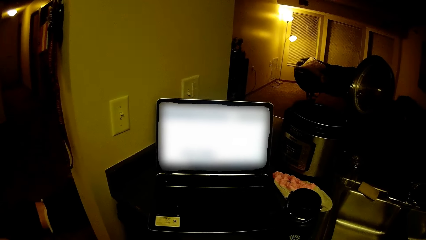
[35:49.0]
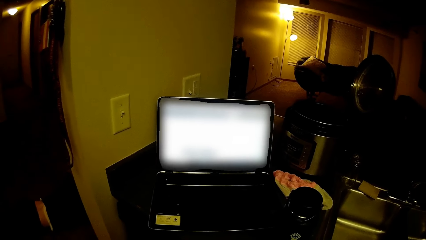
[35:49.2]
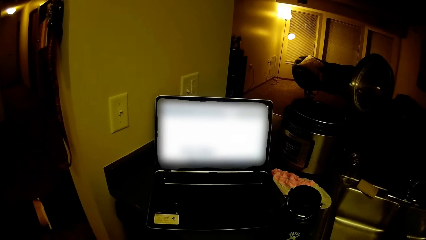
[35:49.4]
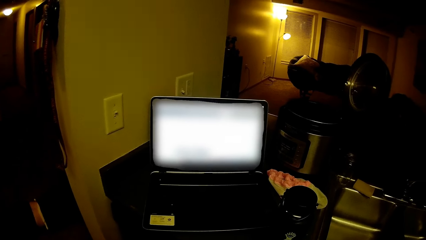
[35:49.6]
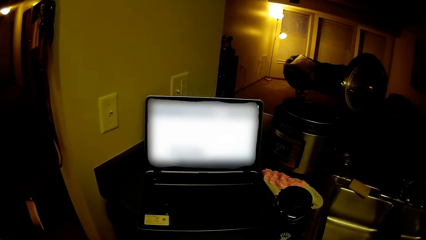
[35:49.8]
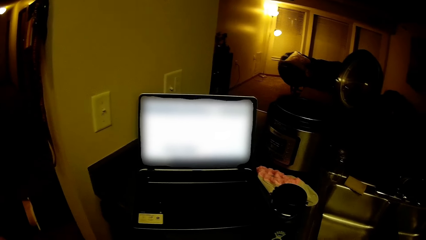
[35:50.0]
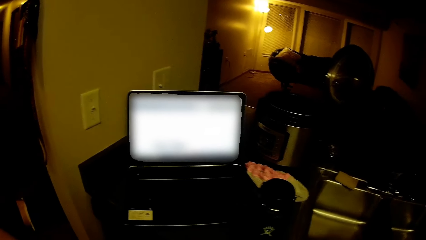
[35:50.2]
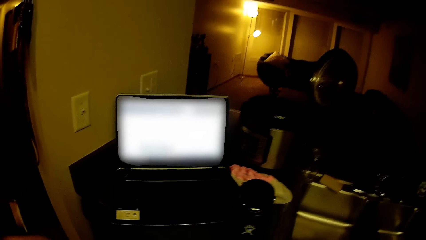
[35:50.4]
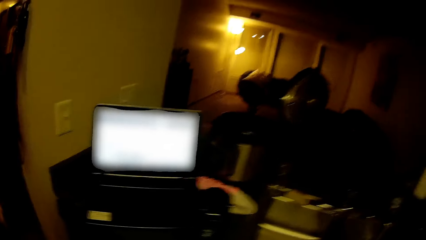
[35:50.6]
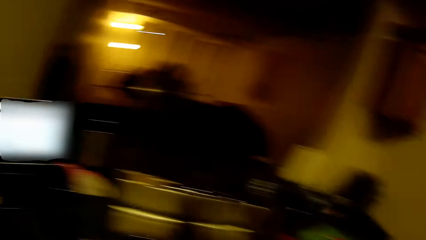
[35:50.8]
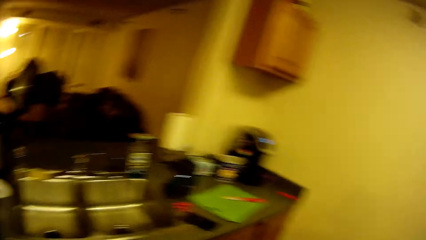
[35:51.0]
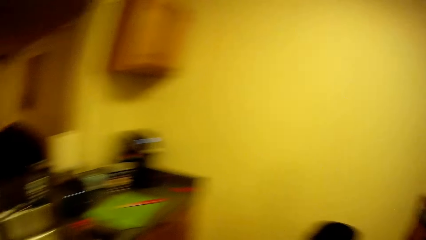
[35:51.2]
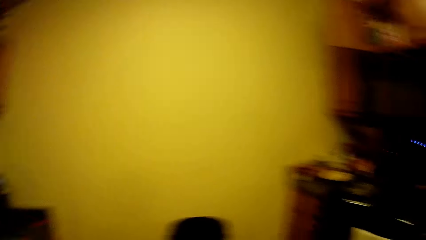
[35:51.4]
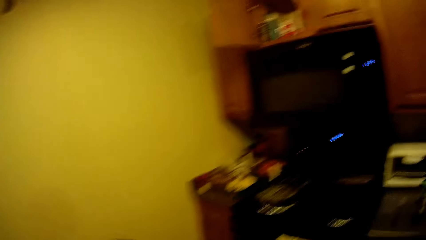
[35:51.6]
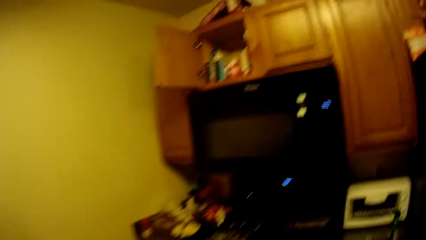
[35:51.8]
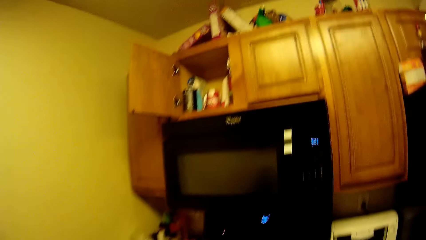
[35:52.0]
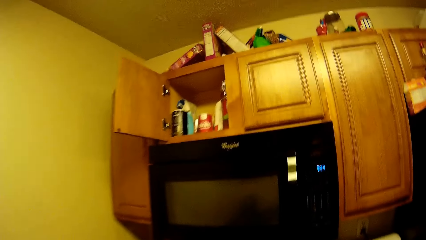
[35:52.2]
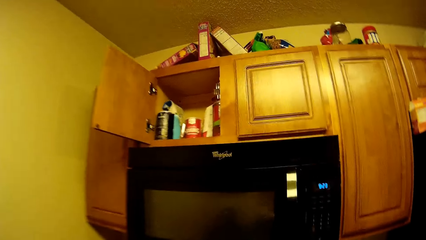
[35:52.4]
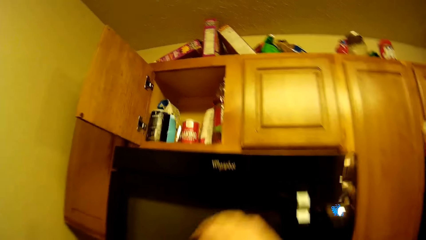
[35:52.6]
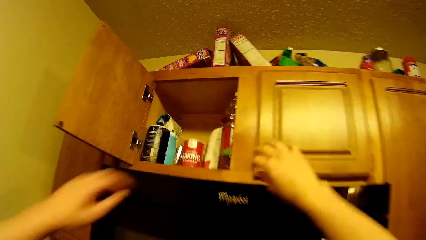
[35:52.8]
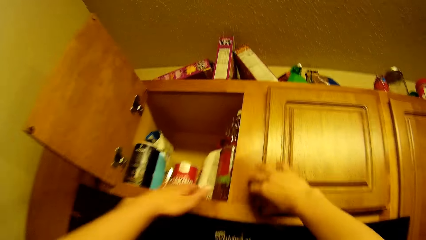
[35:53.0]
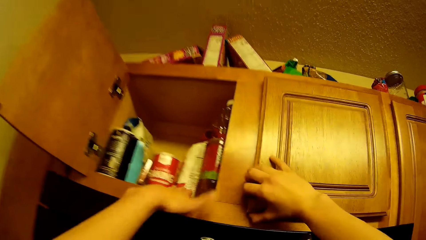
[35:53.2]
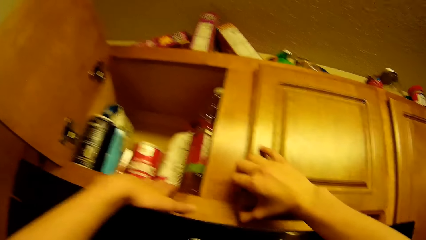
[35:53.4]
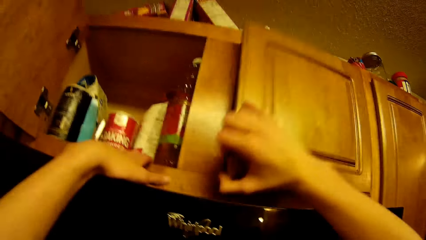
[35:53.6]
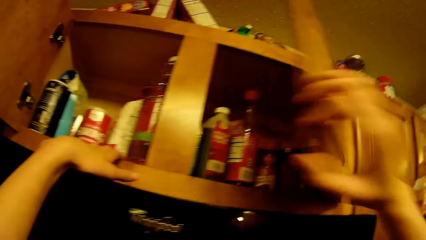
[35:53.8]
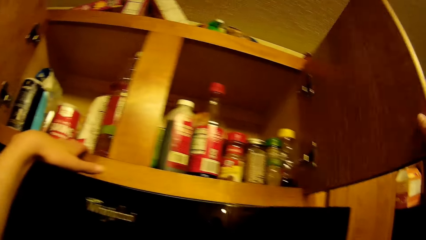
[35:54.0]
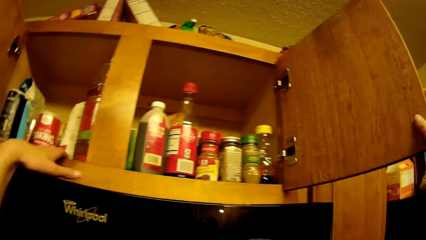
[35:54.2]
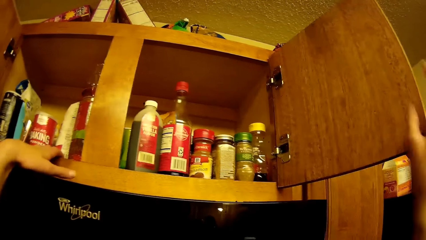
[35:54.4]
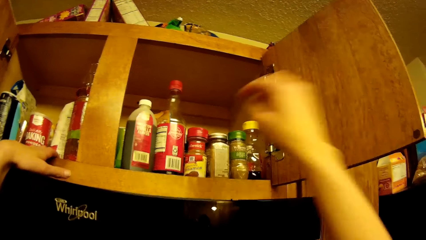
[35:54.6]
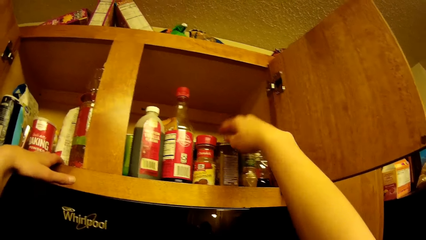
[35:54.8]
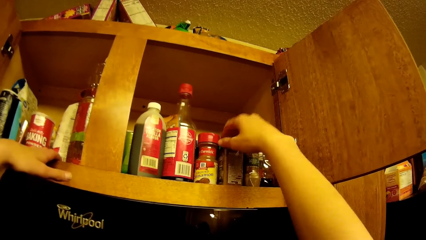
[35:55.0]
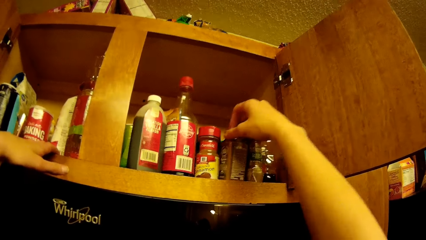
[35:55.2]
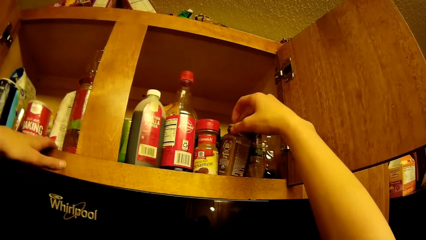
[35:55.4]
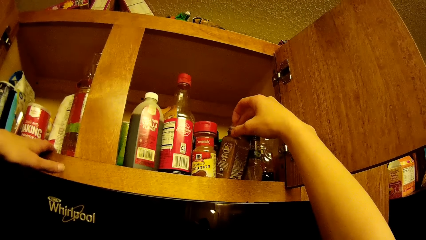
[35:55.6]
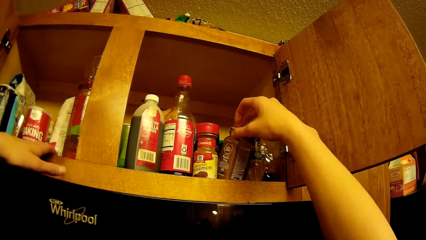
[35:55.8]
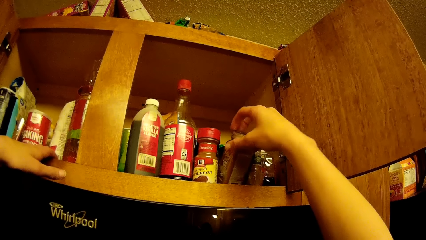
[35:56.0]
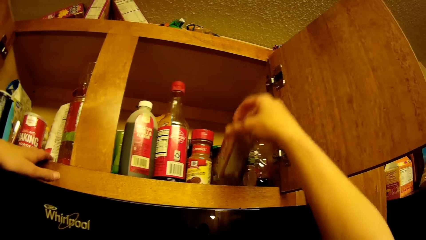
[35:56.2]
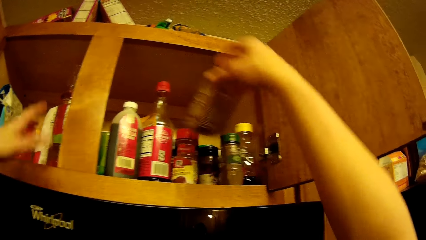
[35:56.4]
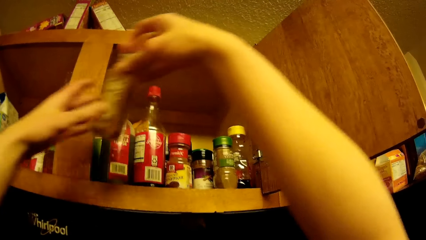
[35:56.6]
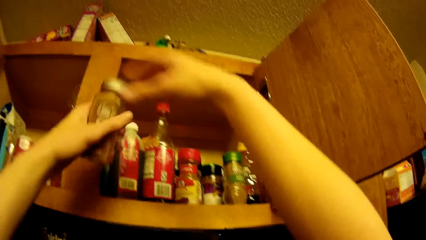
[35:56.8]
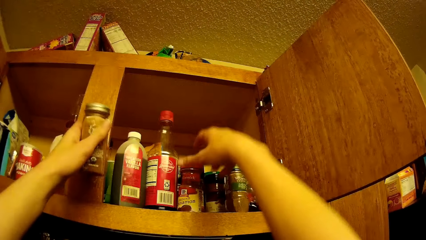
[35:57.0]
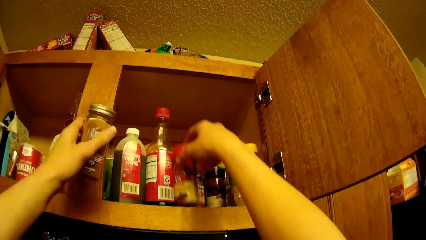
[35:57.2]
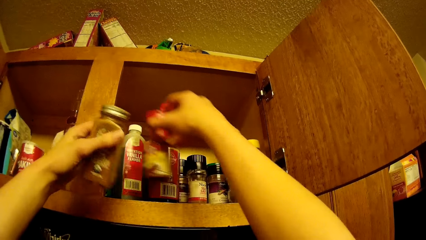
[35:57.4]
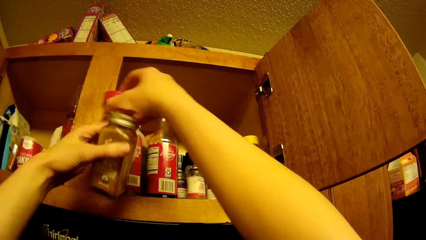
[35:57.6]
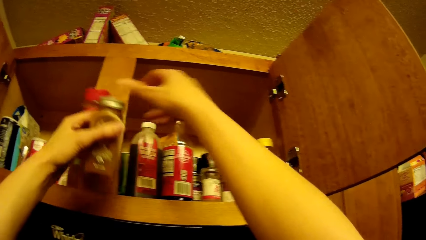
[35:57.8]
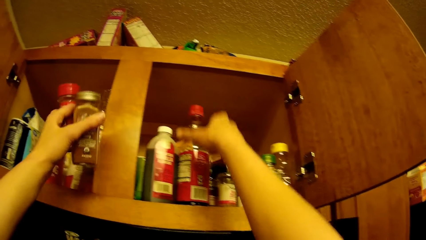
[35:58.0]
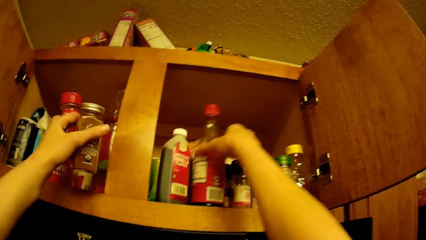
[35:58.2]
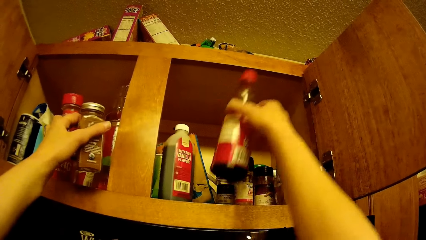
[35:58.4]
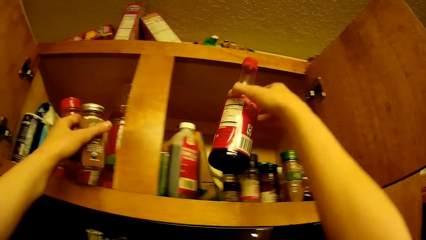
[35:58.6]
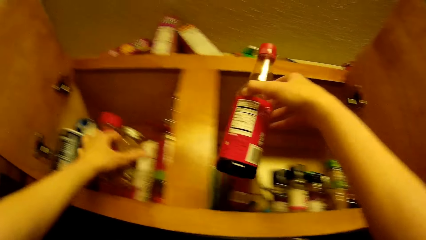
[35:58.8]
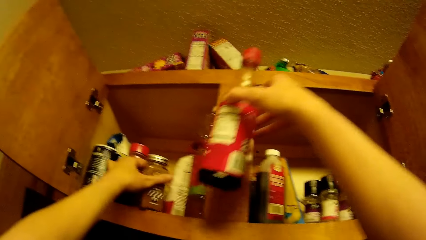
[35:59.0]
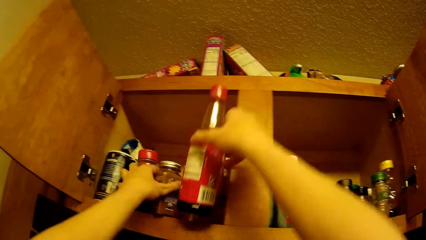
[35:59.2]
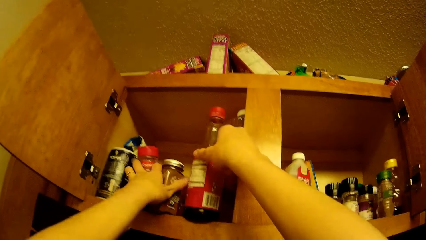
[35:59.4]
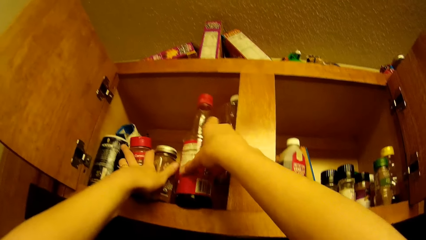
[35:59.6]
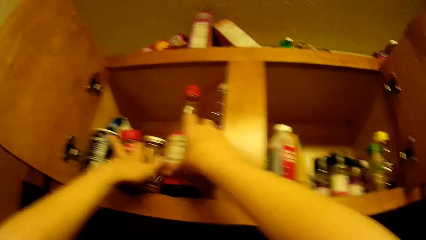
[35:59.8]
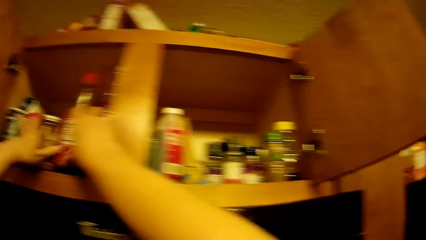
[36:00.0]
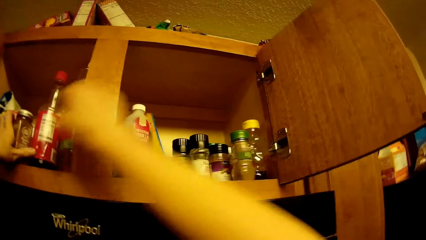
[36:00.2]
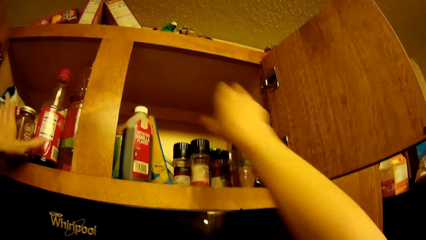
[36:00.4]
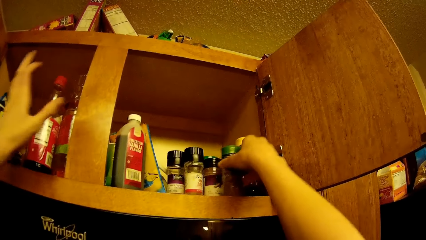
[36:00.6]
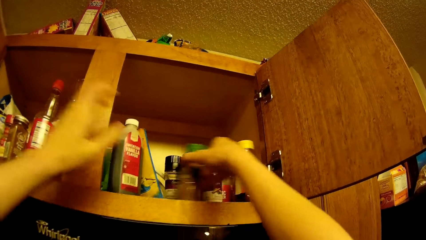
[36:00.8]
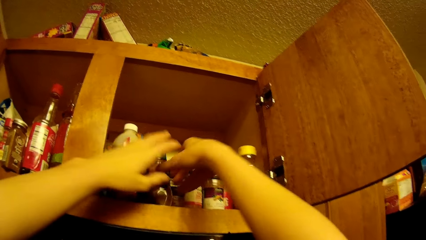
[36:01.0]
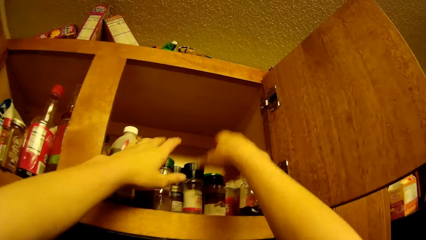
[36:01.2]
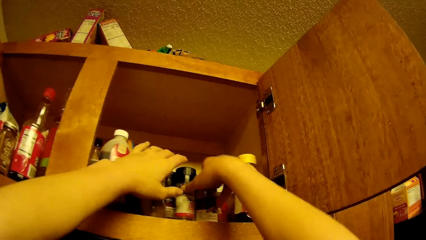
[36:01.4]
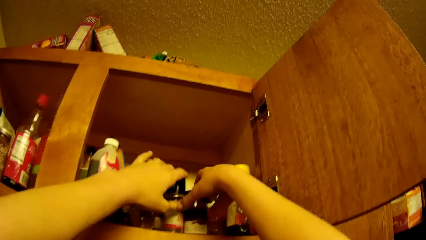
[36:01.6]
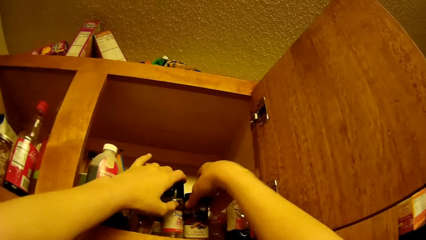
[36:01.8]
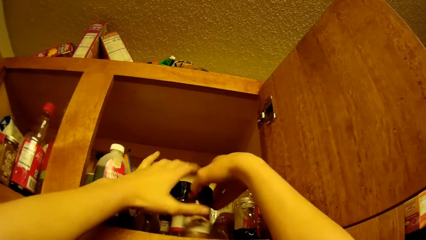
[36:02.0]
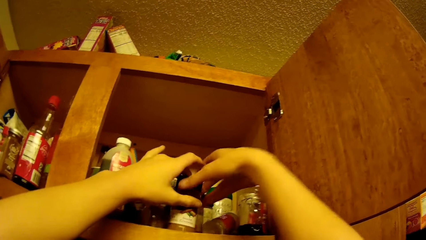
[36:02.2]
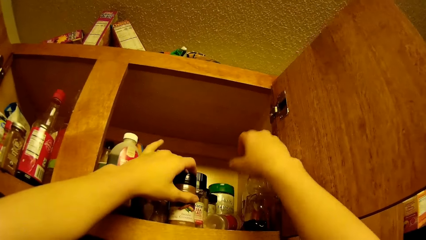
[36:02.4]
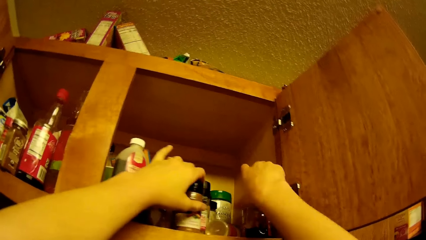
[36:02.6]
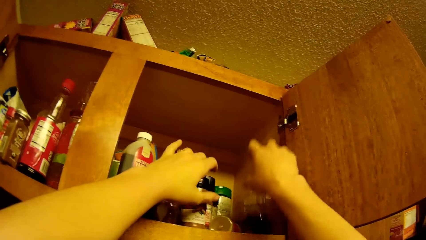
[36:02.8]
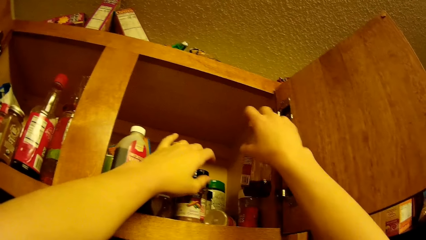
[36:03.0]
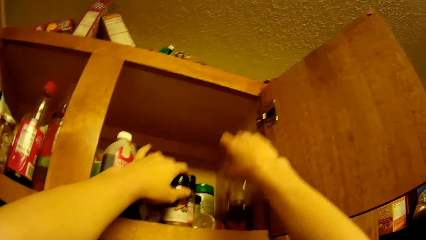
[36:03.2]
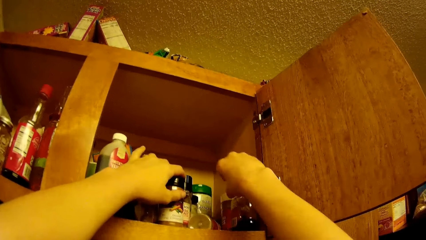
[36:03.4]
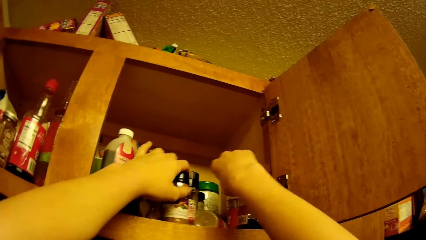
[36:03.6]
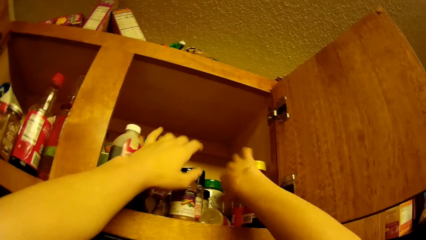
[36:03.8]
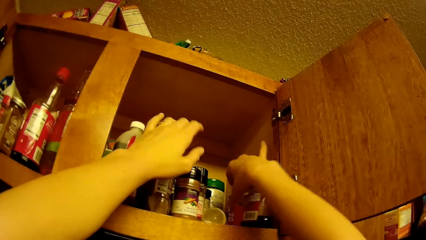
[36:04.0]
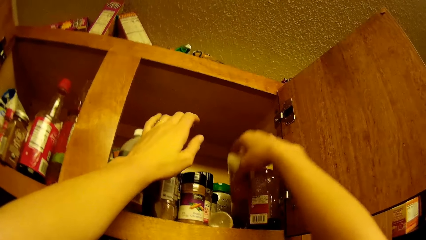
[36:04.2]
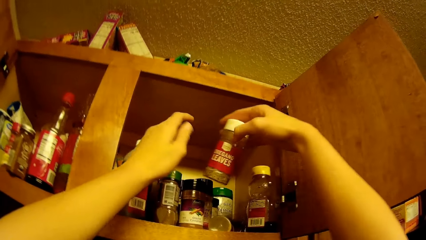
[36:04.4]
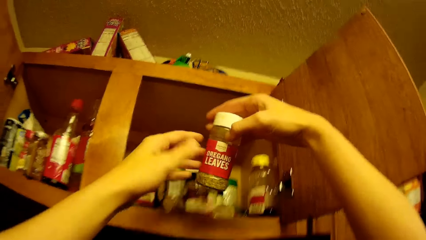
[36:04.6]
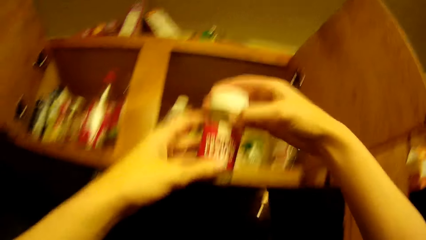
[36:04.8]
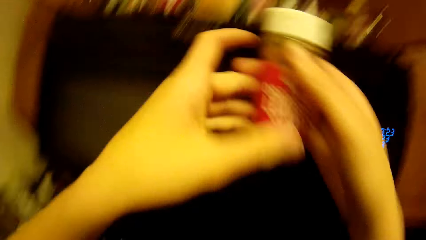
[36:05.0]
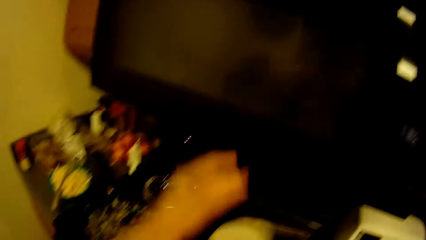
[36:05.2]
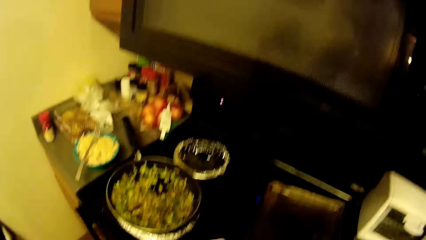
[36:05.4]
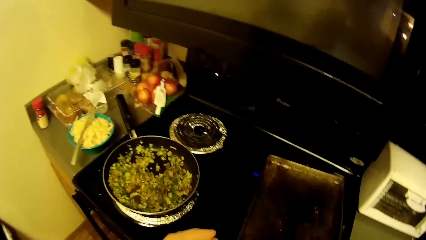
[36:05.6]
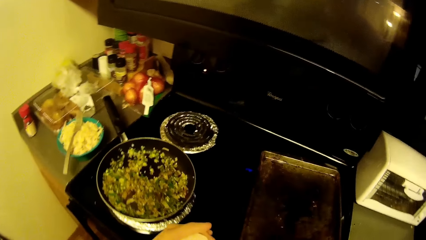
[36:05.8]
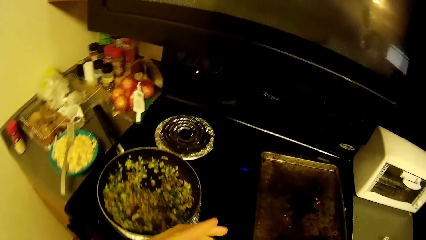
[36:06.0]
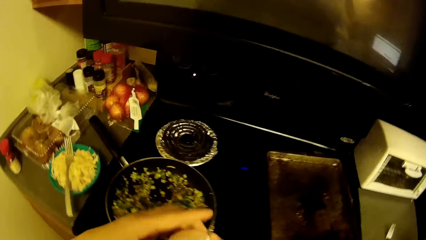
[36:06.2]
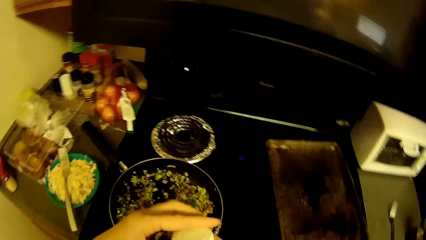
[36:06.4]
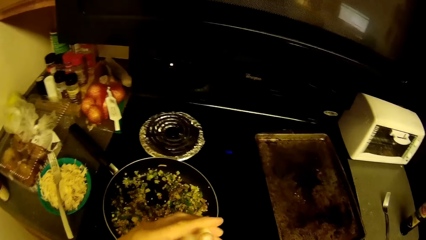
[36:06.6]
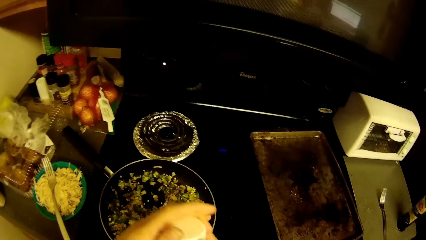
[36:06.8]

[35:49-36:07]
The camera wearer walks away from the laptop. He looks around the kitchen. He opens a kitchen cabinet with his hand. He re-arranges some bottles of seasoning. He picks up a bottle of seasoning from the kitchen cabinet with his hand. He looks at the storage bottle.
